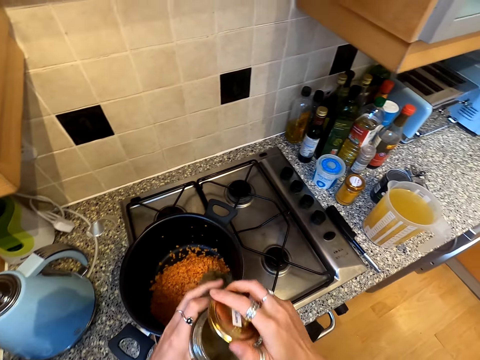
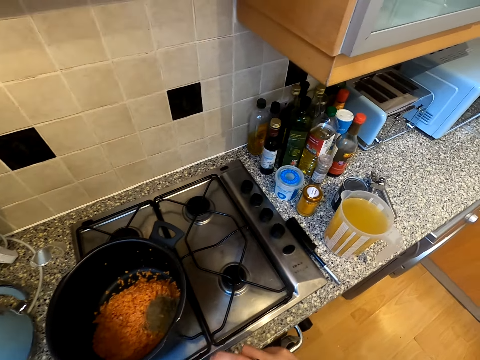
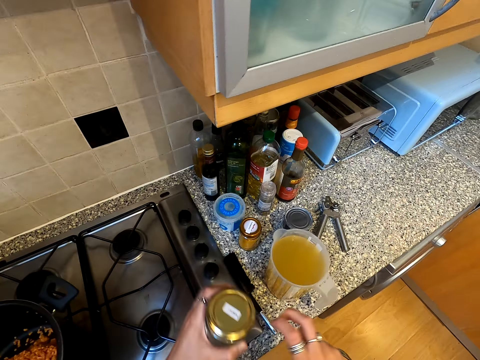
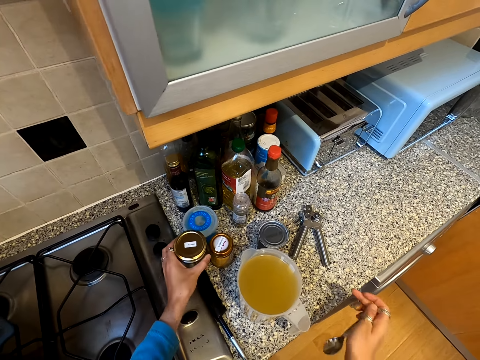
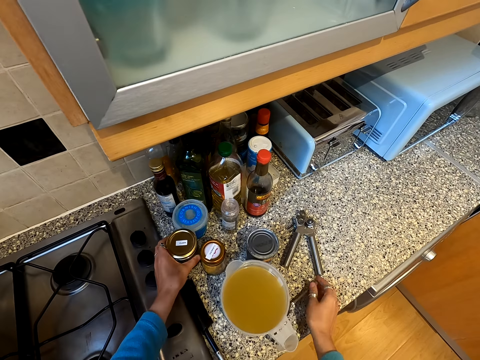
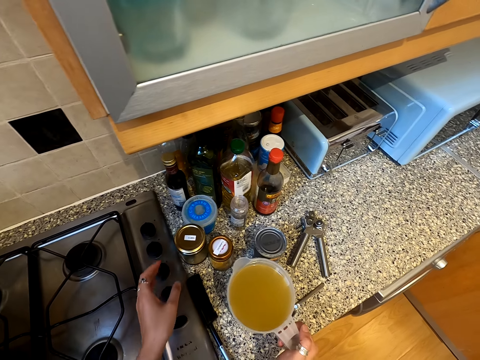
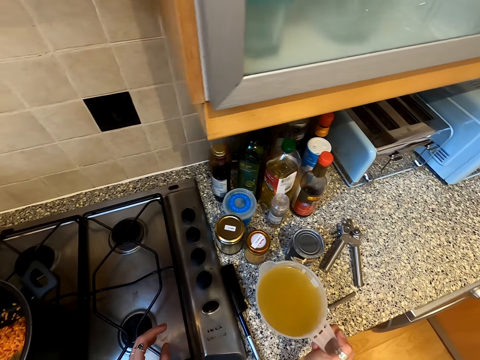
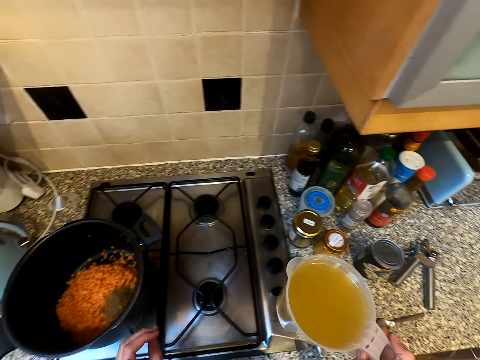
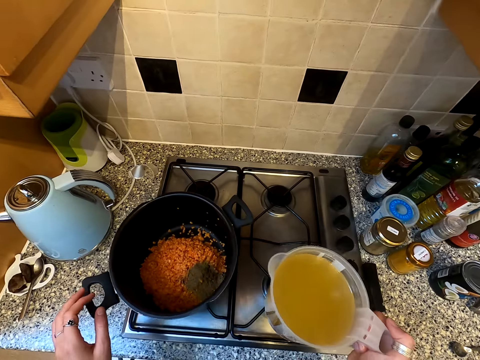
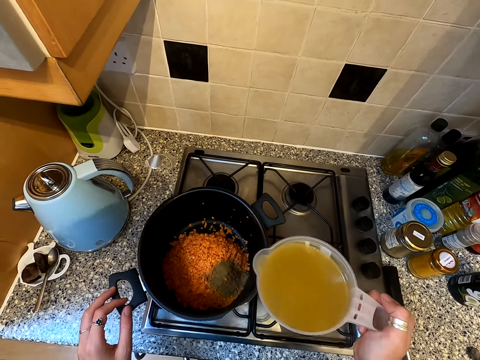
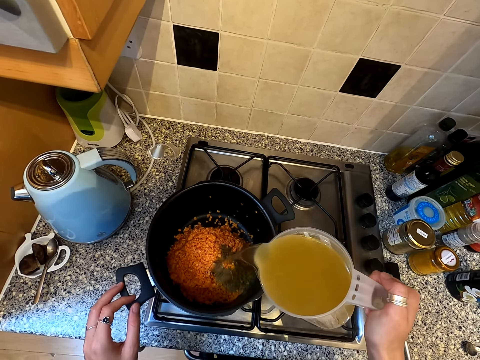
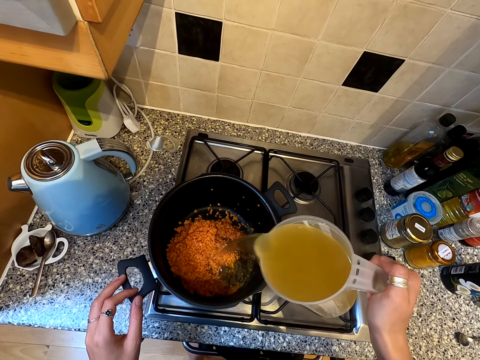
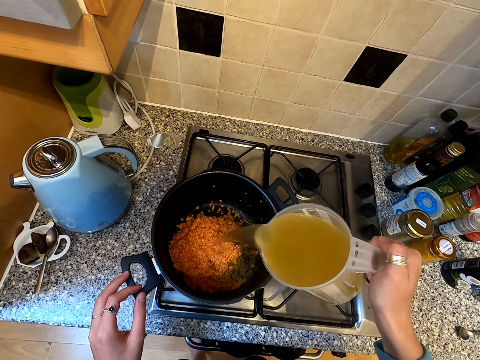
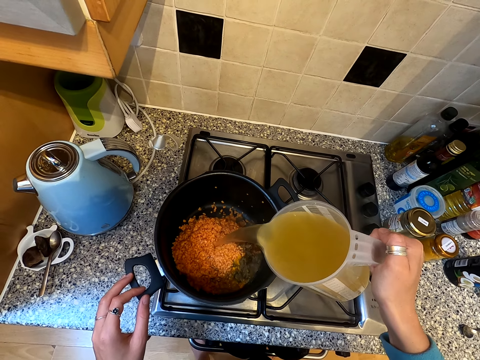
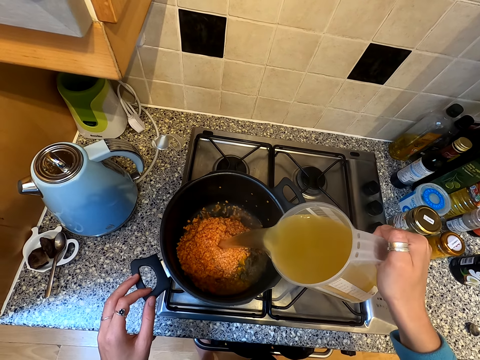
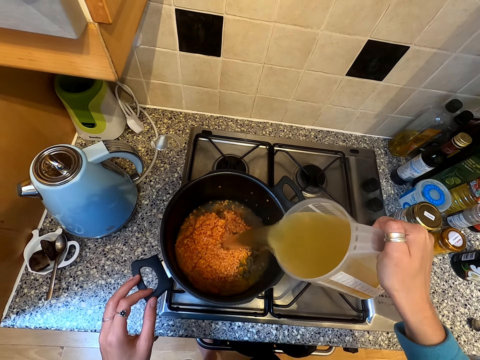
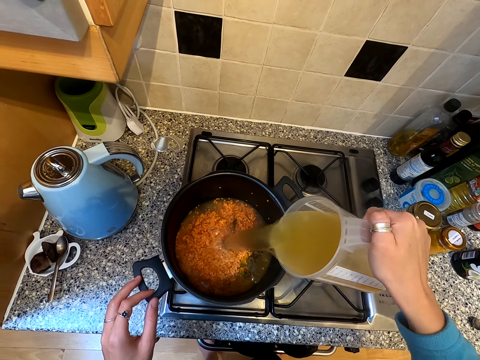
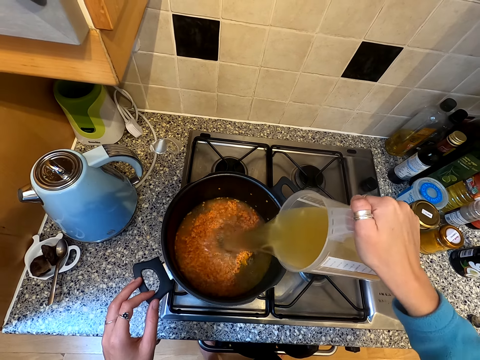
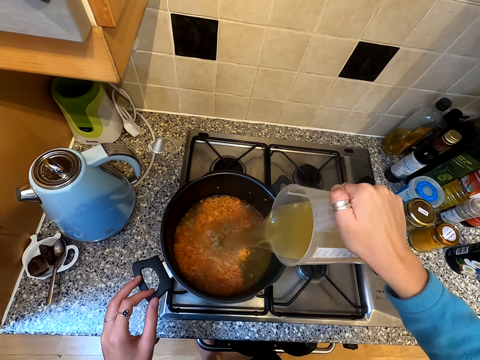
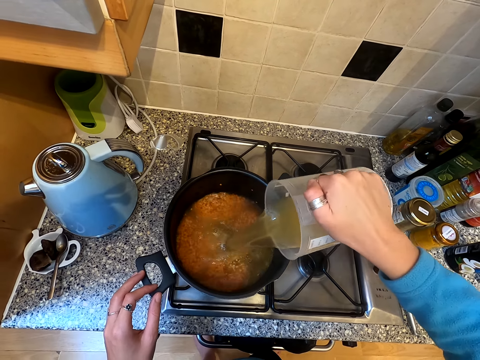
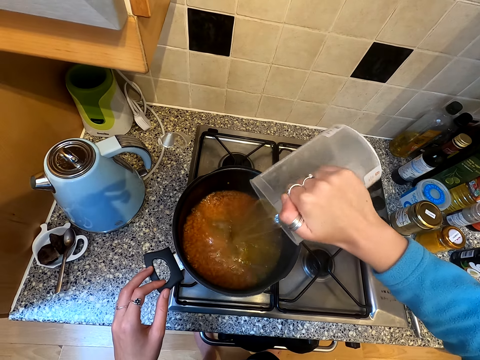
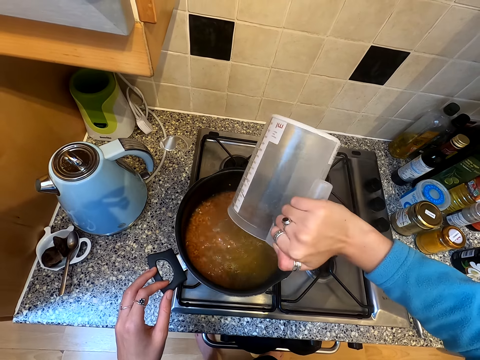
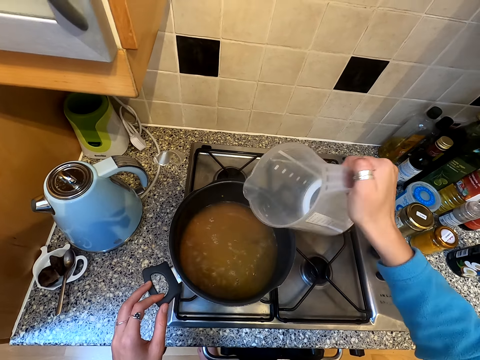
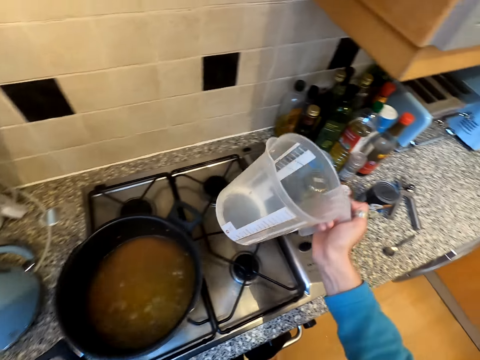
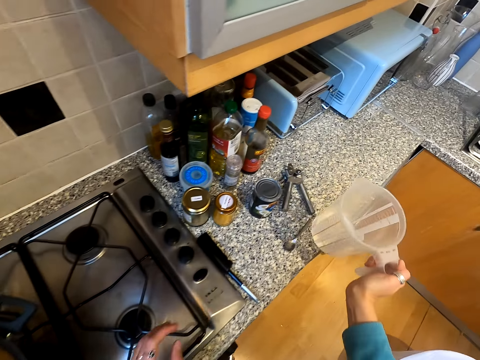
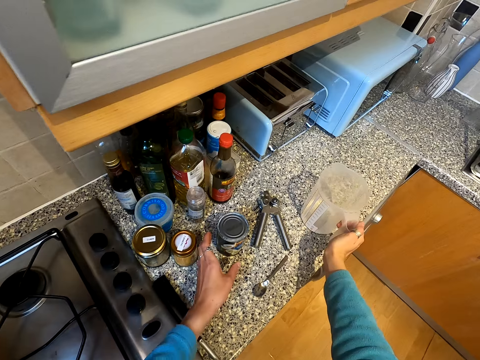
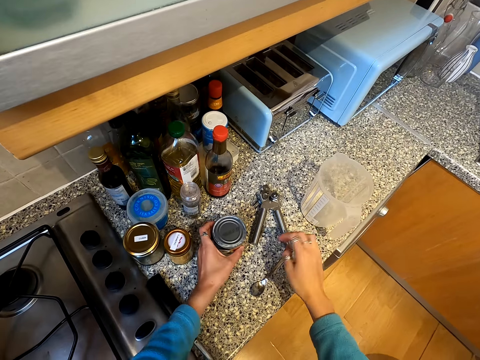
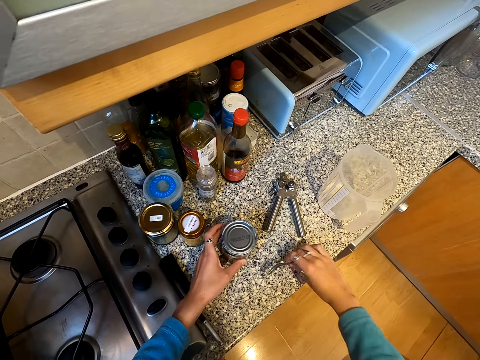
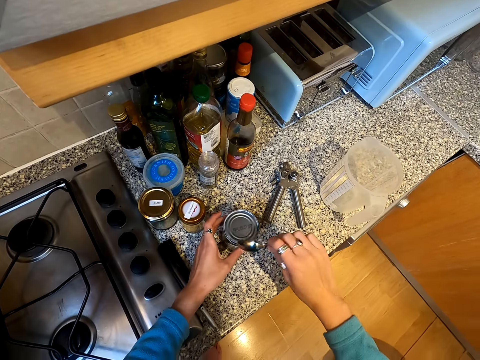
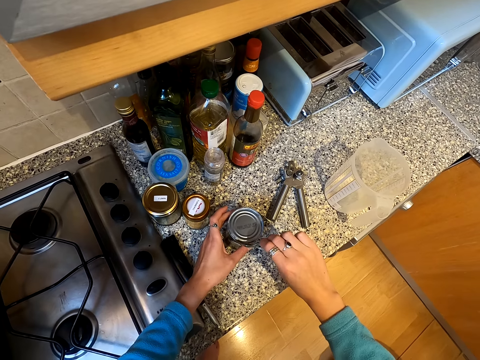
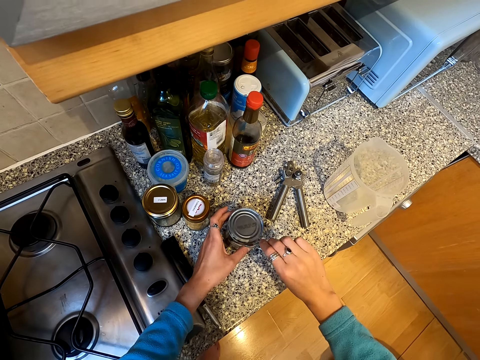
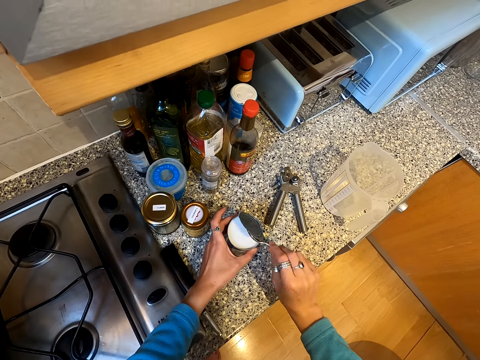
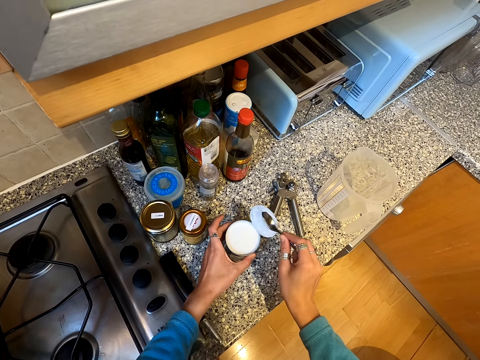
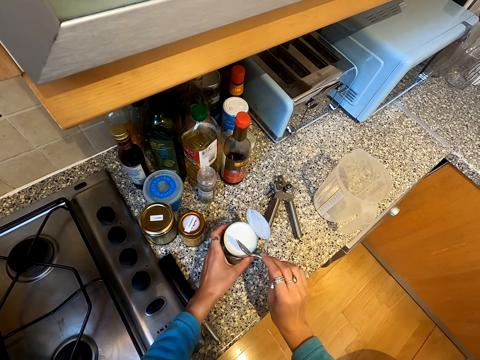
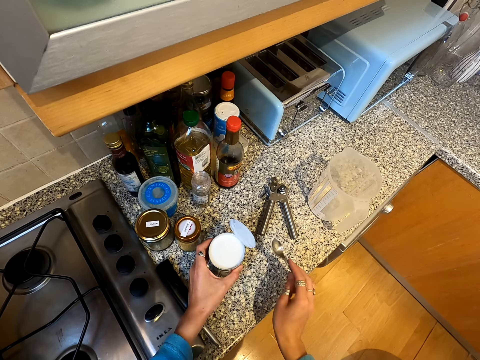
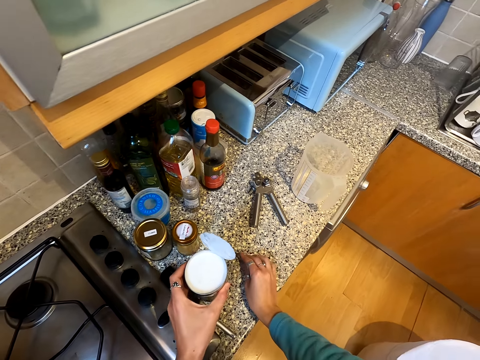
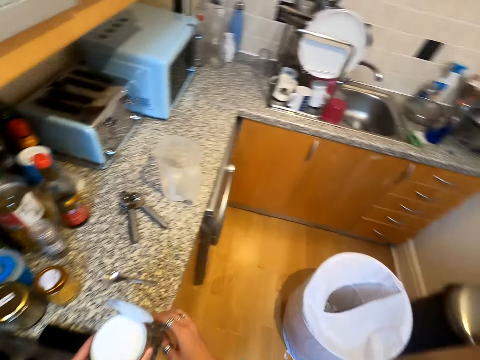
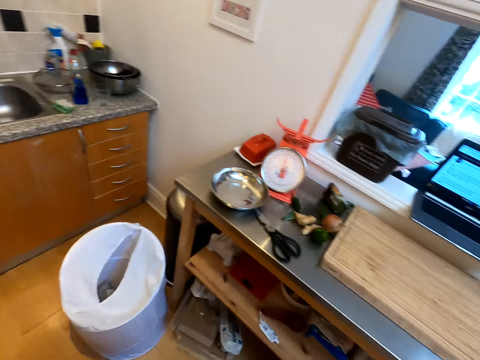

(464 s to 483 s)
The camera wearer covers the container with the lid. They place the container on the countertop. They place the spoon on the countertop. They carry a jug. They pour the solution in the cooking pot. They take a coconut milk can. They place the jug on the countertop. They hold the can on the table. They take a spoon. They open the coconut milk can with the spoon. They place the spoon on the countertop and pick up the can.

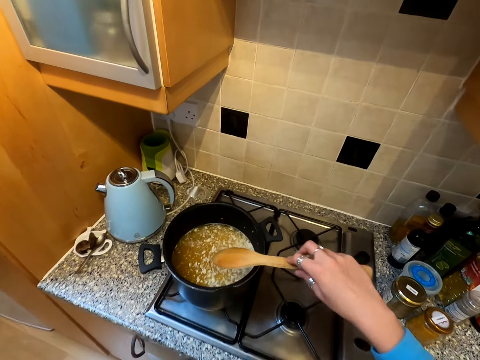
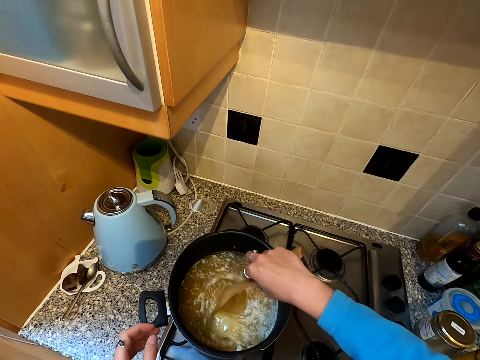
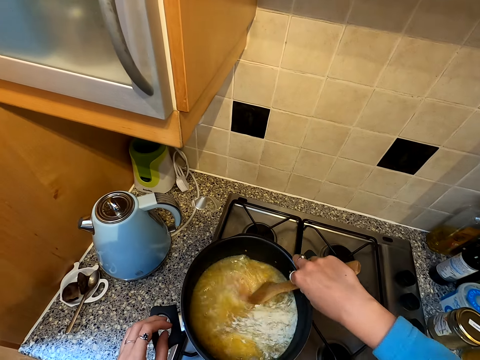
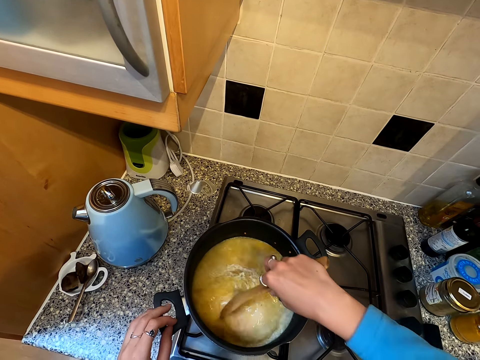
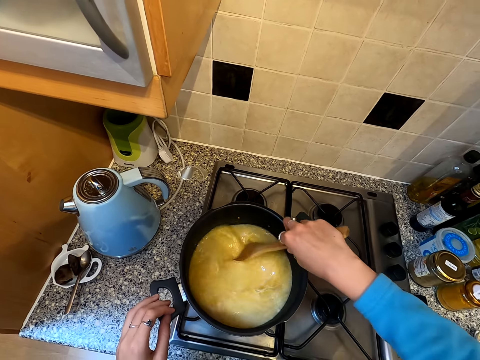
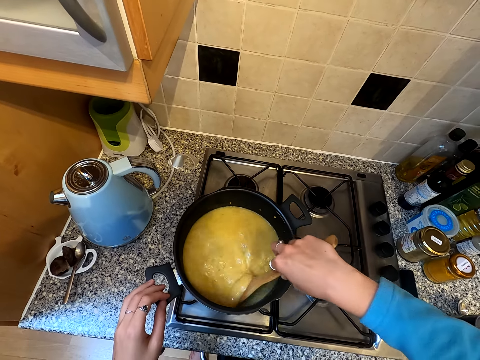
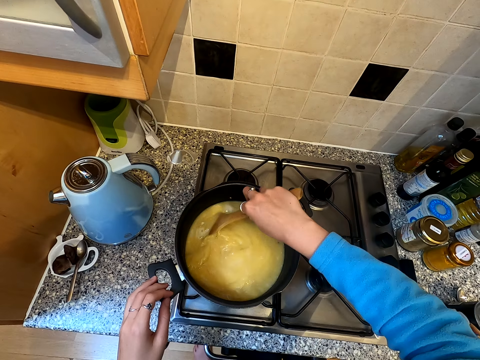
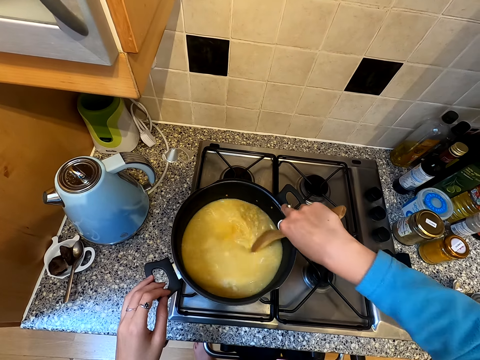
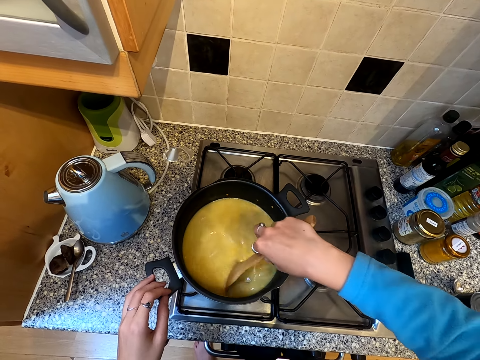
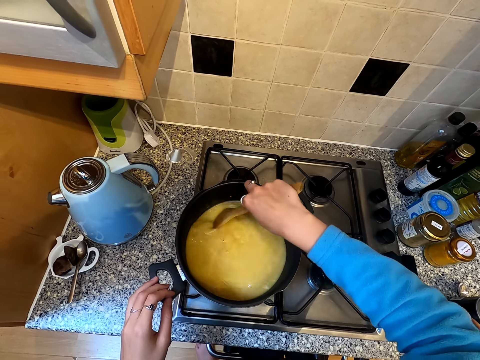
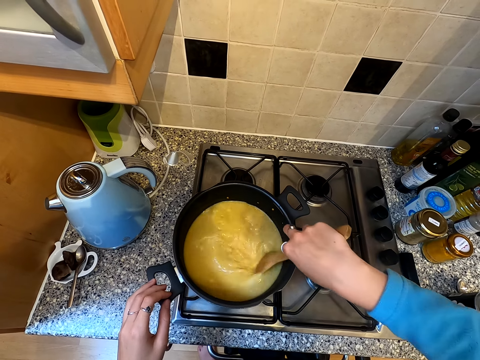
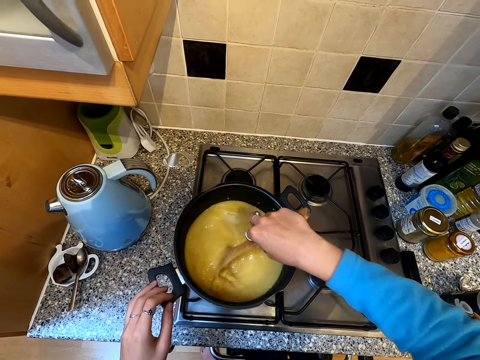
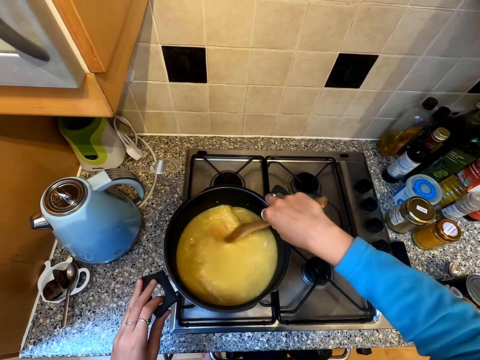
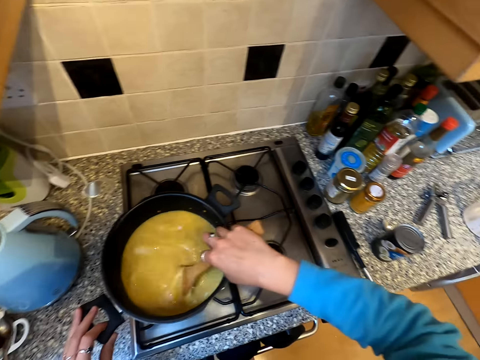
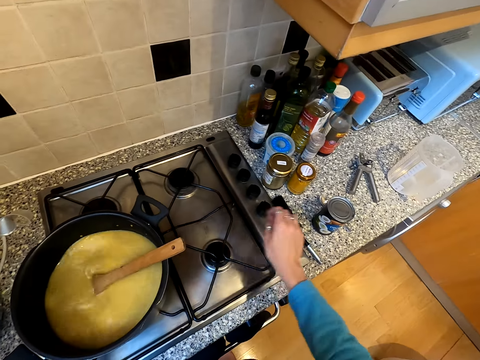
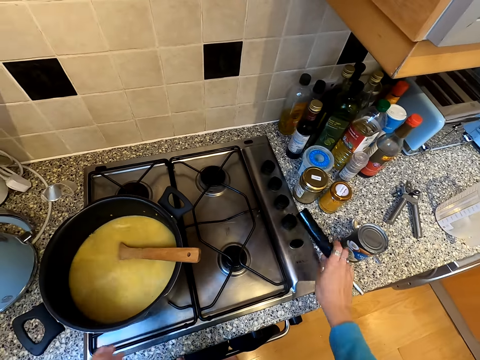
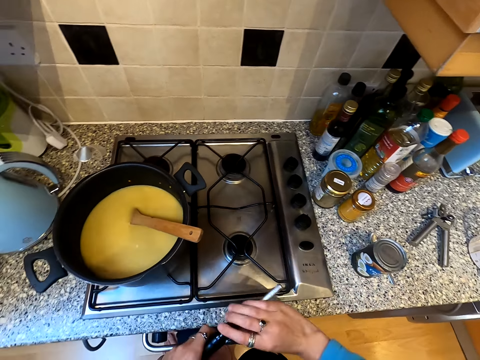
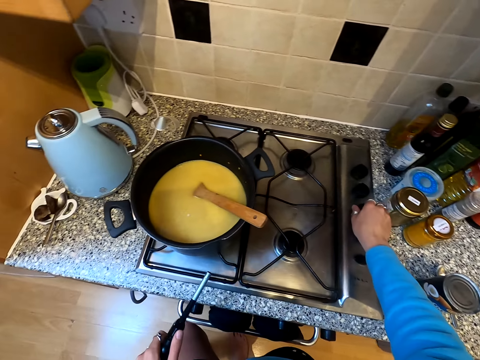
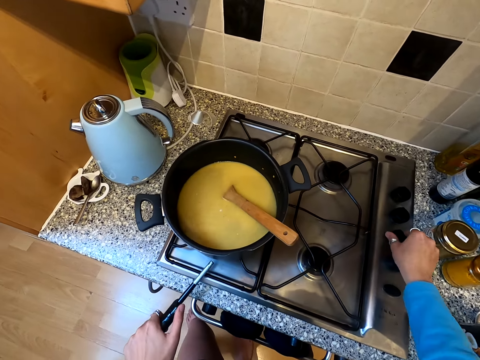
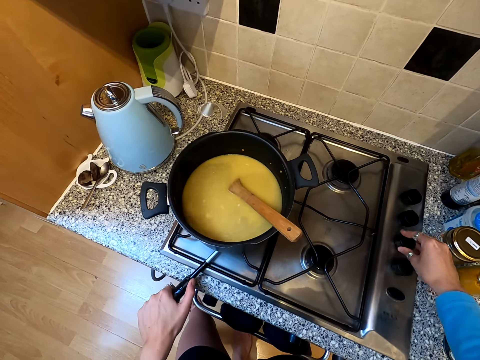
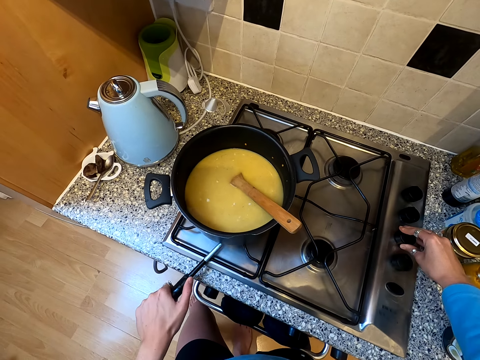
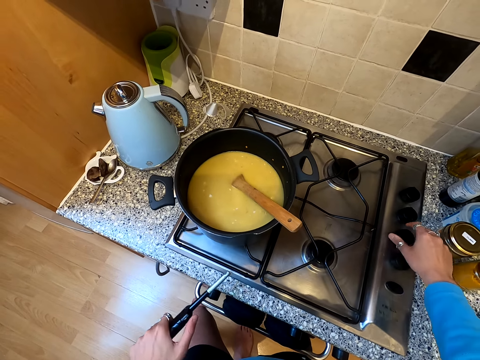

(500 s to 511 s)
The camera wearer stirs the solution in the cooking pot. They pick up a gas lighter. They rotate the cooker knob. They light up the cooker.
